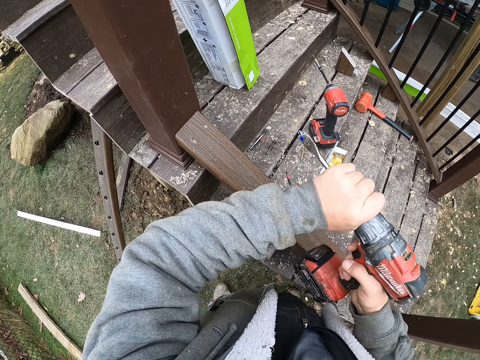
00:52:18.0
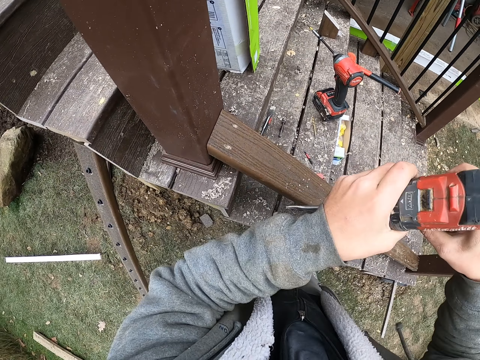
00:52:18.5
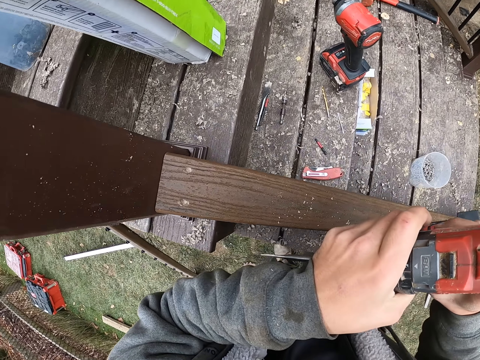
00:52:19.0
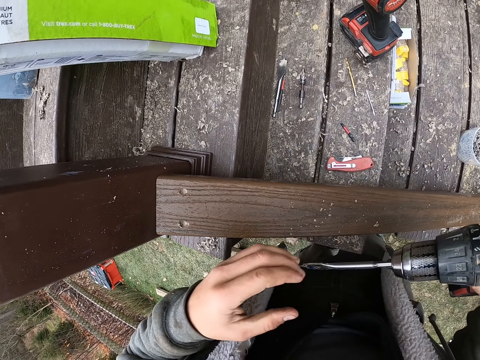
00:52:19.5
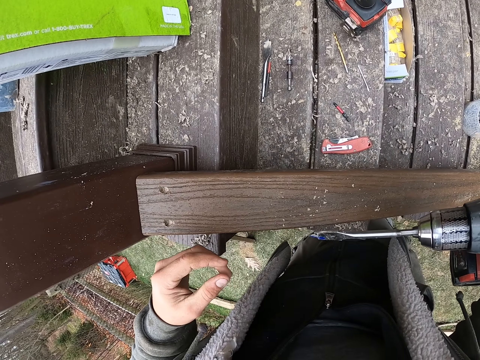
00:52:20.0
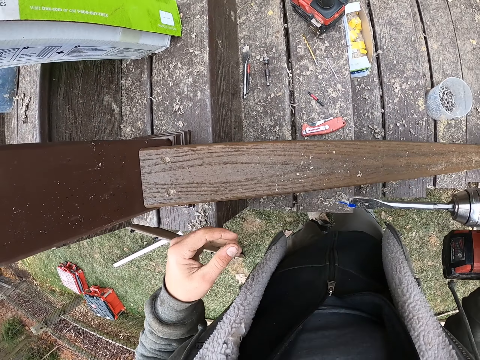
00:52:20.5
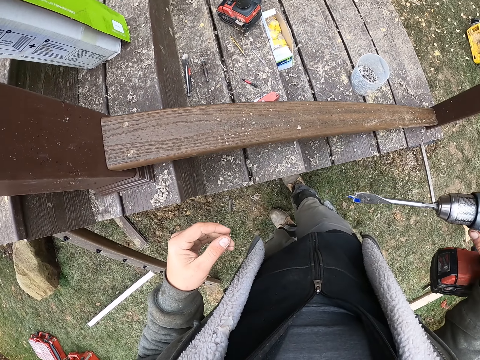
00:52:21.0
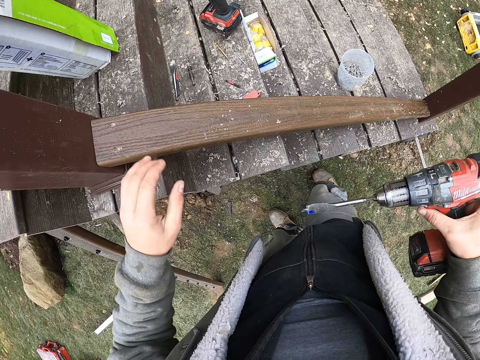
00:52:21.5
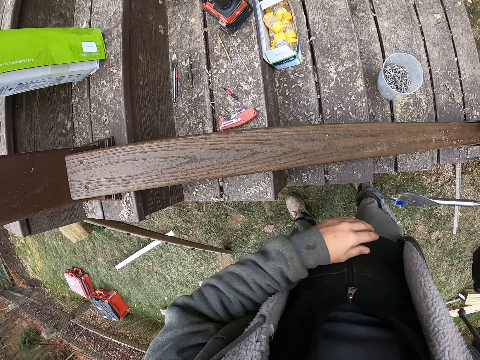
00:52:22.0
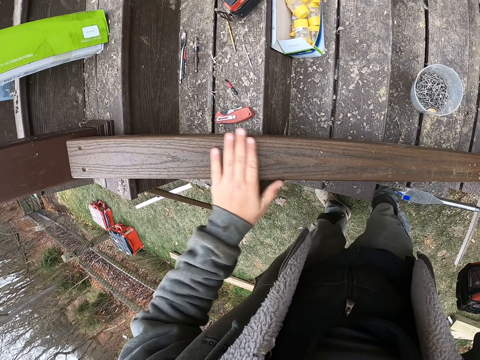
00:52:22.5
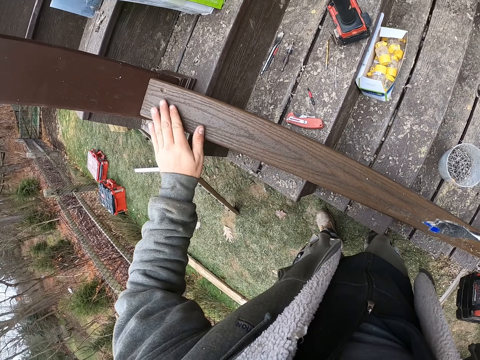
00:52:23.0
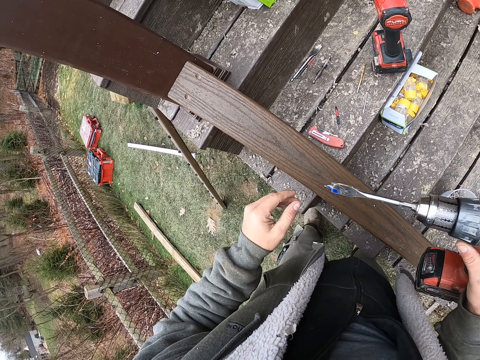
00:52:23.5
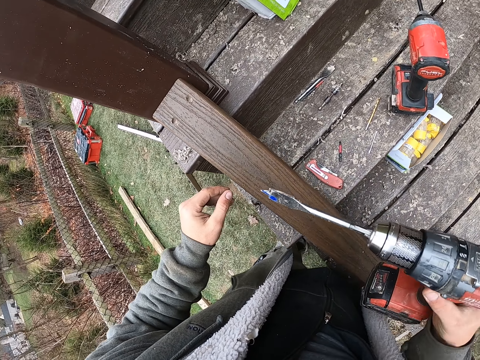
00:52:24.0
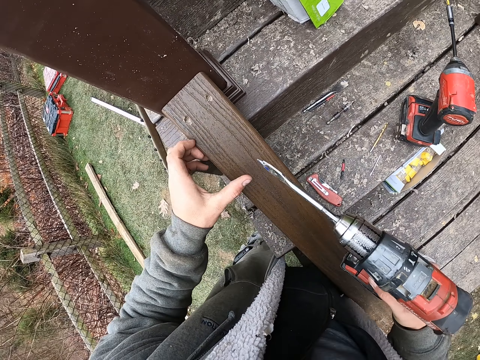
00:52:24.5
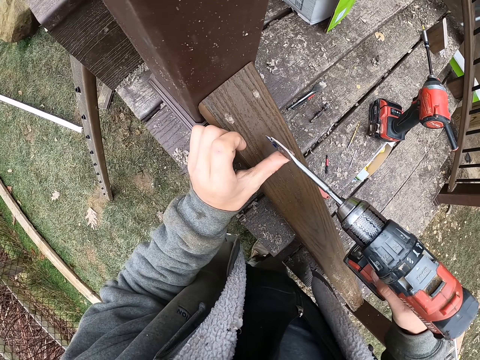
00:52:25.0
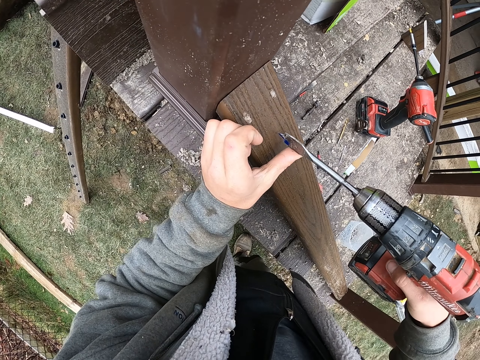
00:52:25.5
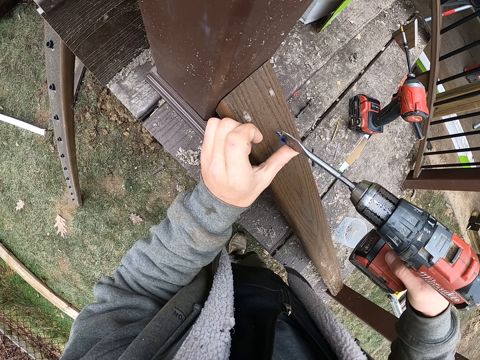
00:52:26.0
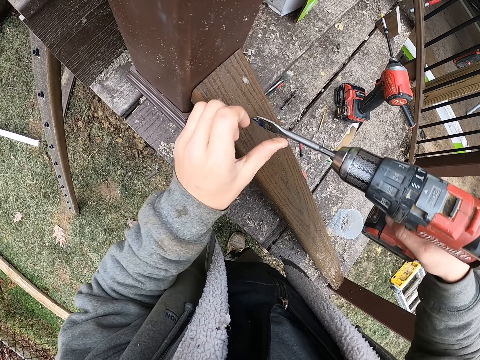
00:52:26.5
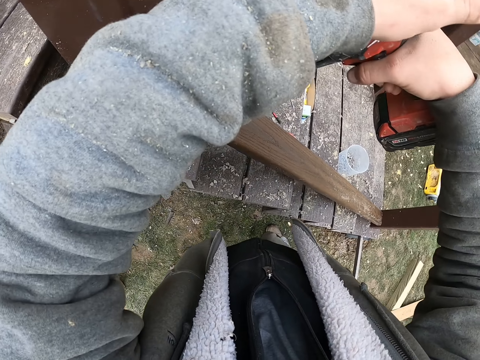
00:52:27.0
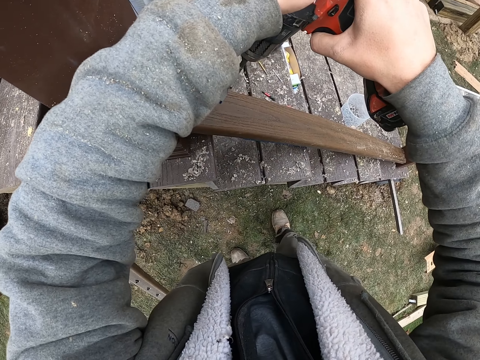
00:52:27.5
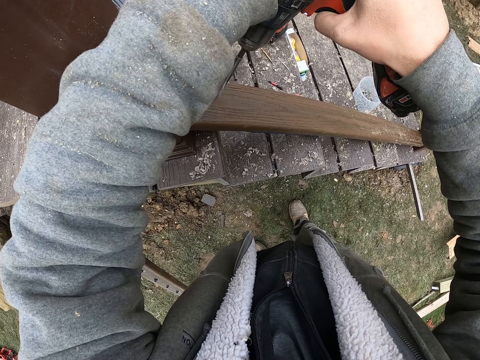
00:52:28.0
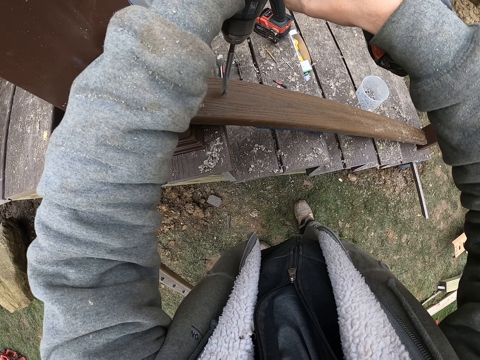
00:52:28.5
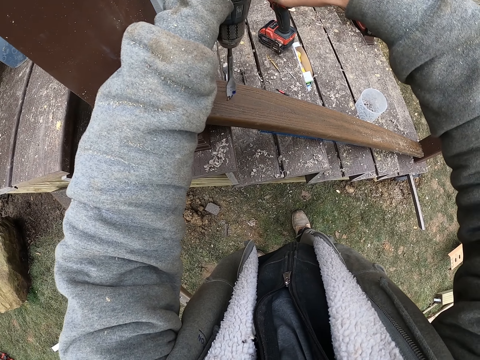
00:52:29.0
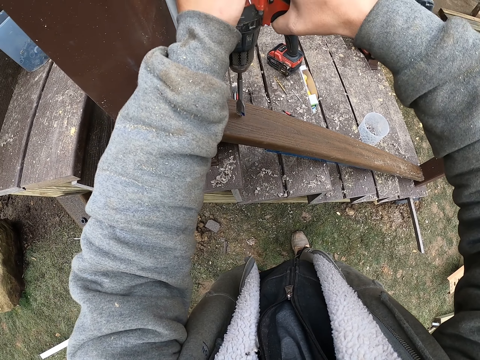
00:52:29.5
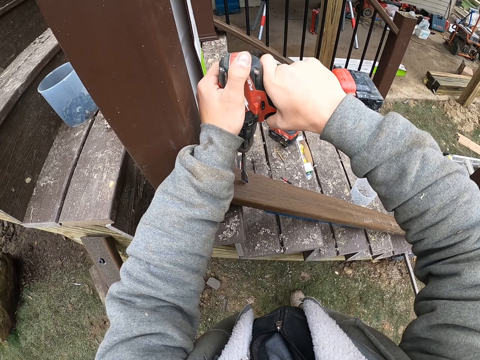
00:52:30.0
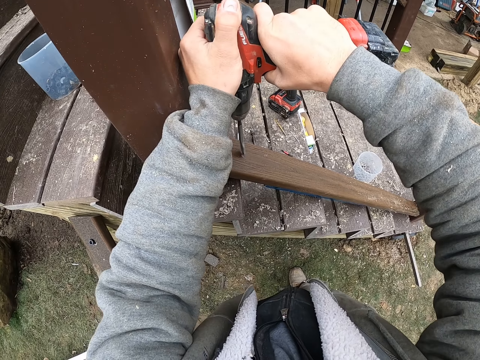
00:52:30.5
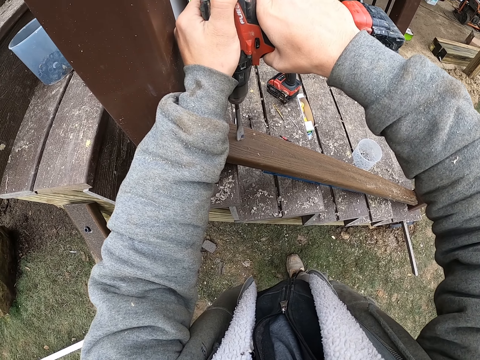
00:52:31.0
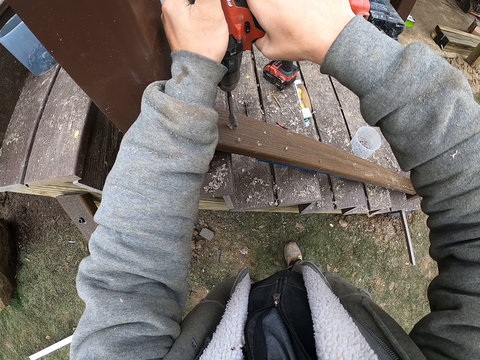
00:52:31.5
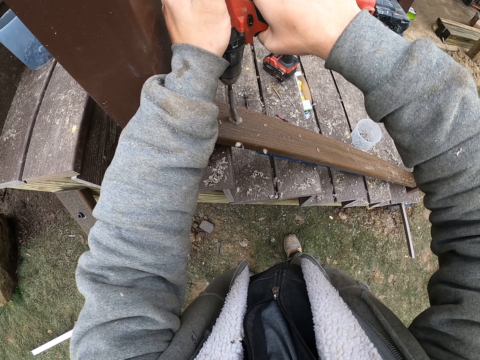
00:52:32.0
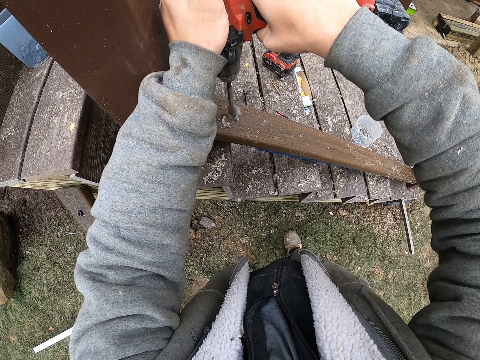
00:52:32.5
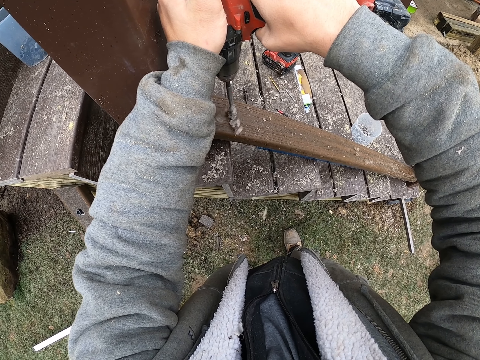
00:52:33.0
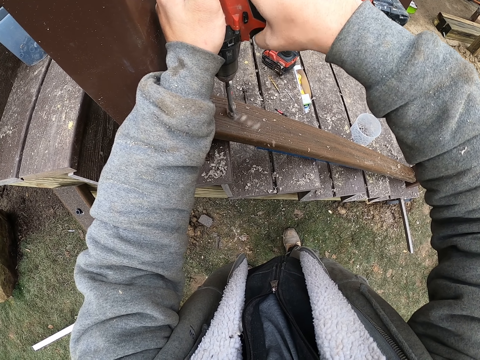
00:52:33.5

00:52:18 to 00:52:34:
The camera wearer adjusts the driller. They rub the wood with the left hand. They adjust the pin in the driller. They make a hole using the drill. They drill the wood with the driller in the right hand.

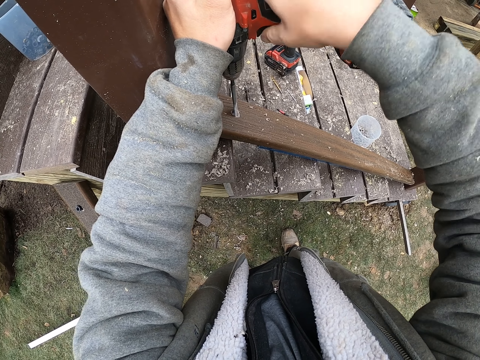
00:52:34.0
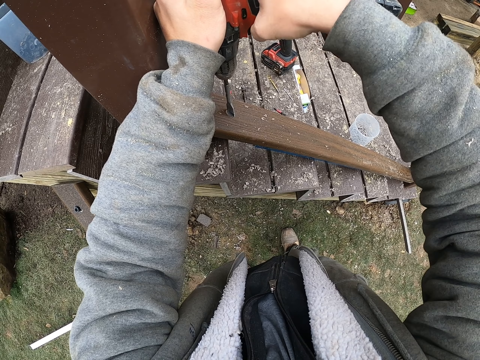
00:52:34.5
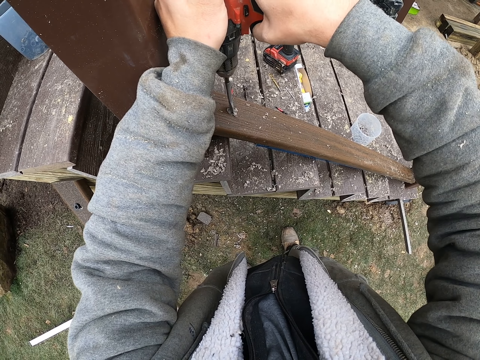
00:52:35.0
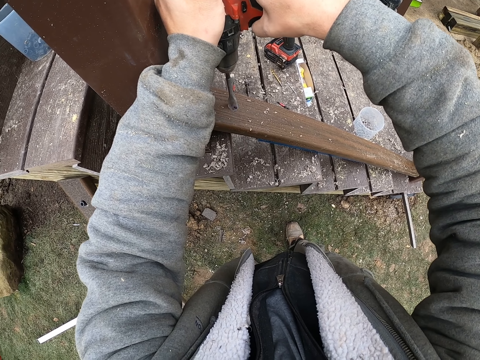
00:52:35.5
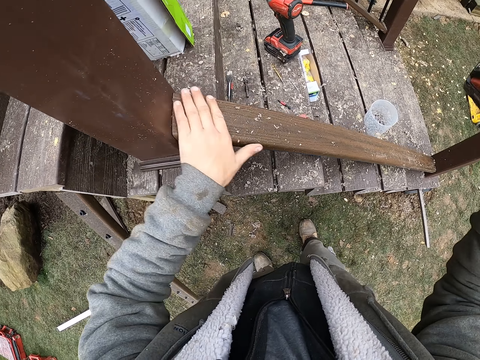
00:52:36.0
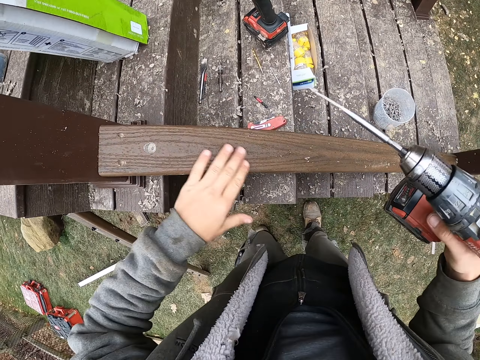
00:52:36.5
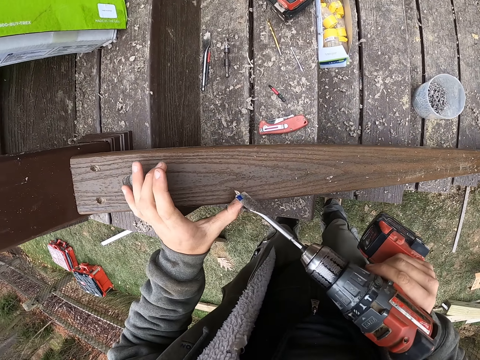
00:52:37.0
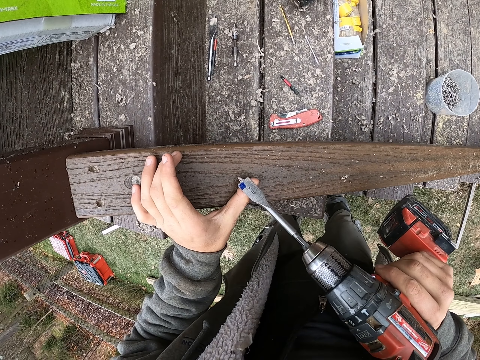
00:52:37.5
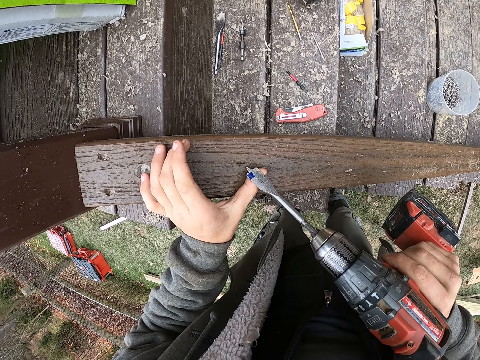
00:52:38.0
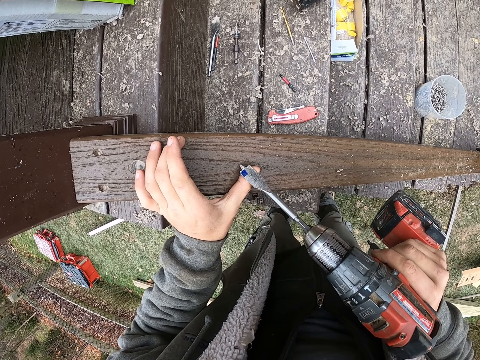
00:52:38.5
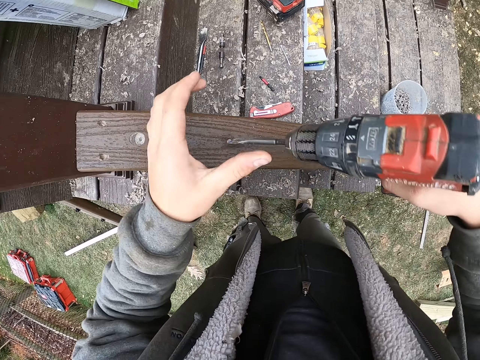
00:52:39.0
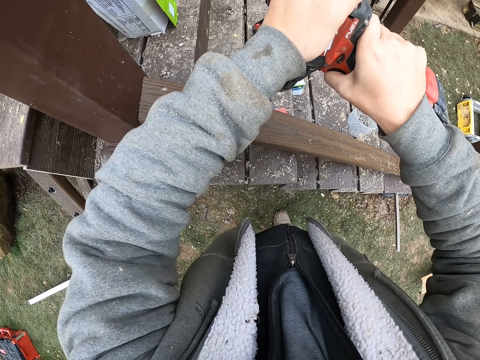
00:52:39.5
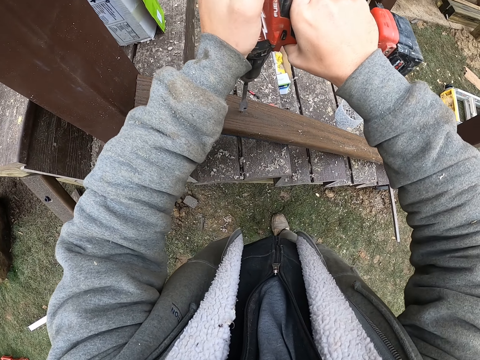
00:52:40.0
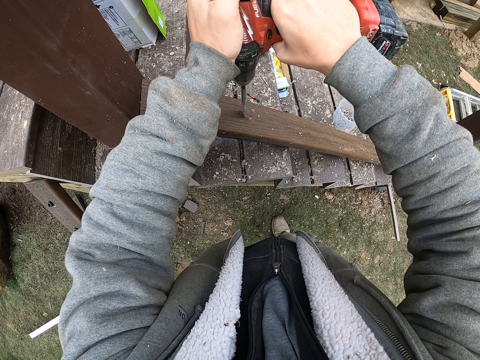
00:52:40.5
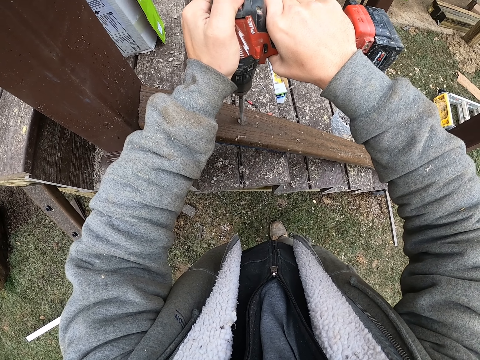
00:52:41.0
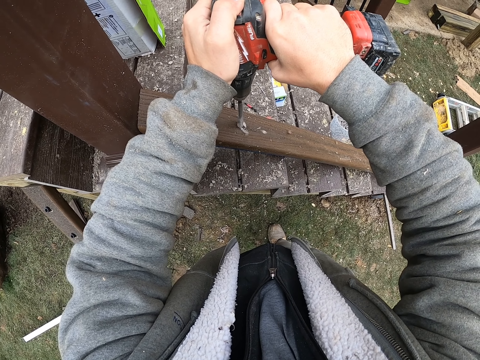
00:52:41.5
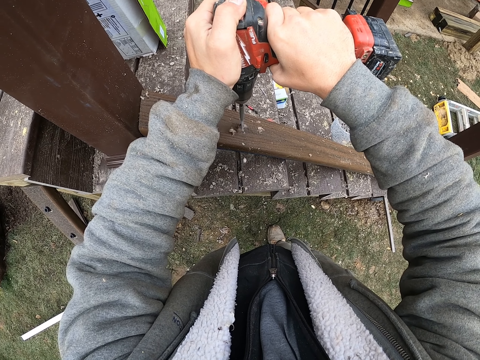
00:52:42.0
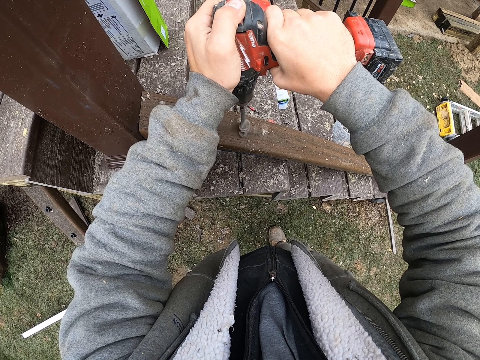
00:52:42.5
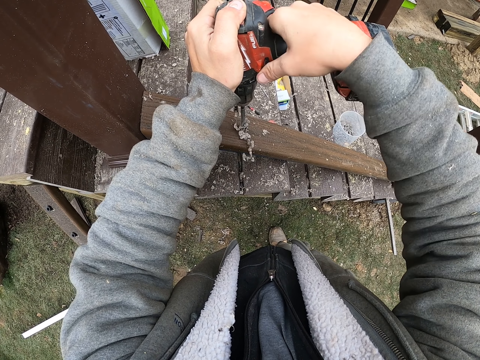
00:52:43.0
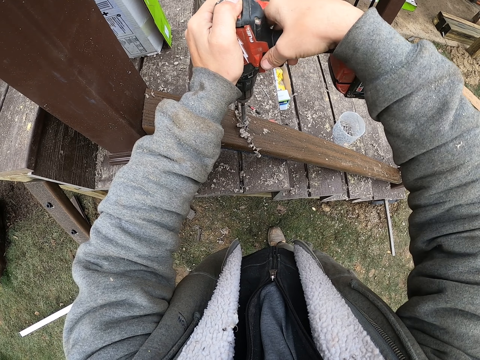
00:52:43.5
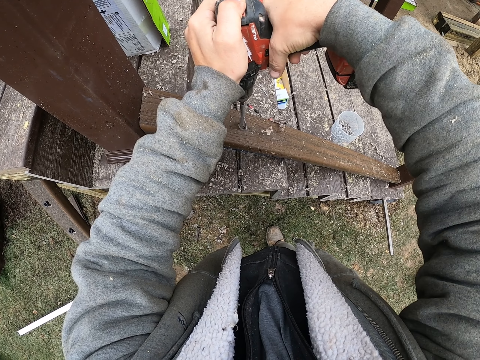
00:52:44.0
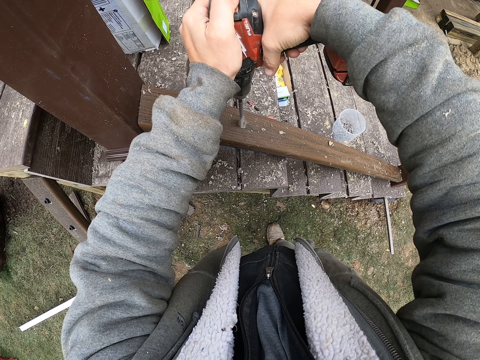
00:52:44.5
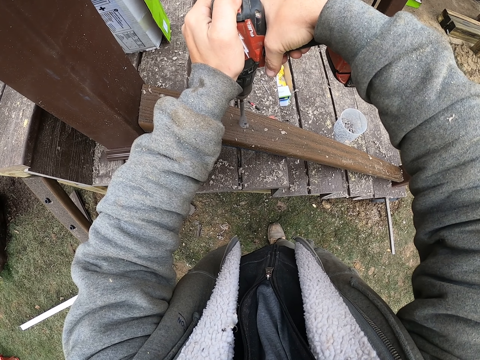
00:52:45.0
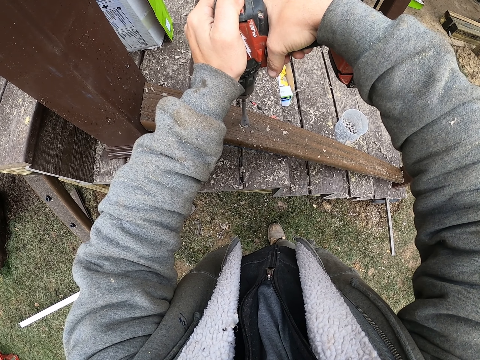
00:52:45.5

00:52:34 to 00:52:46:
The camera wearer wipes the wood waste with hands. They adjust. They drill the wood with both hands.
